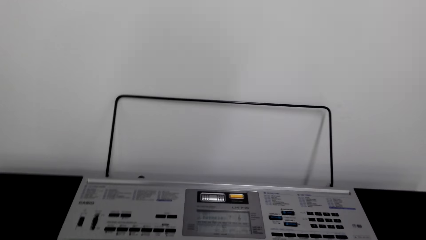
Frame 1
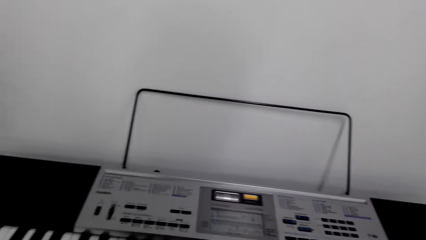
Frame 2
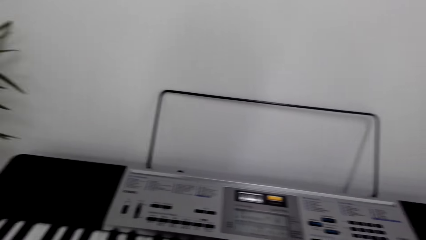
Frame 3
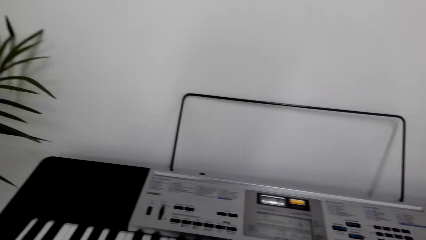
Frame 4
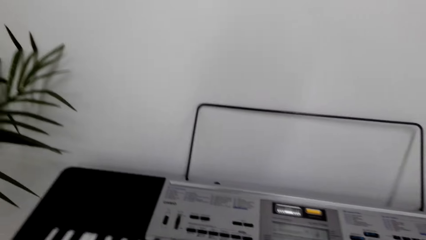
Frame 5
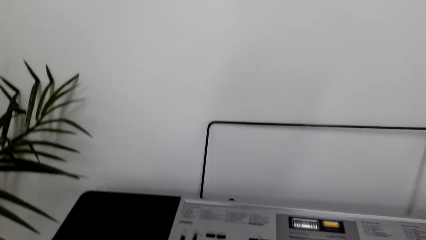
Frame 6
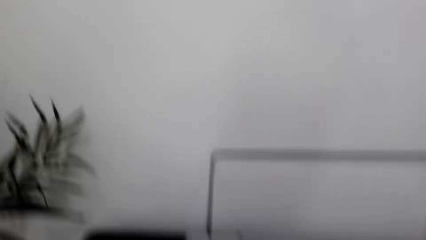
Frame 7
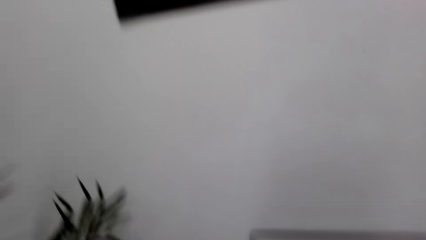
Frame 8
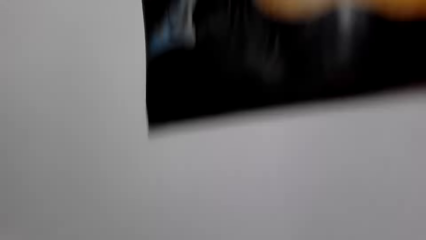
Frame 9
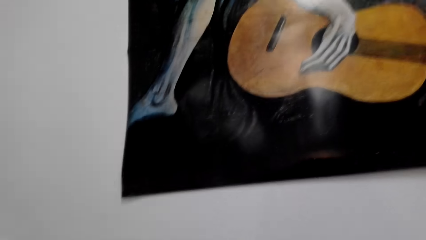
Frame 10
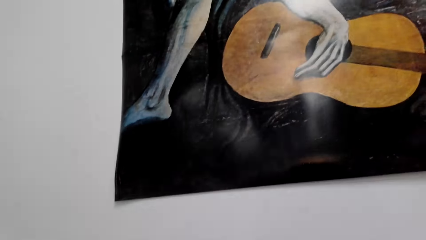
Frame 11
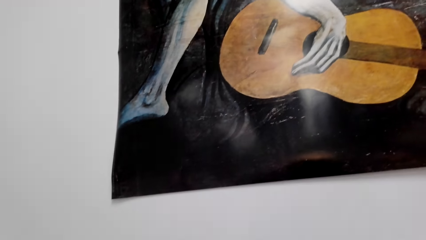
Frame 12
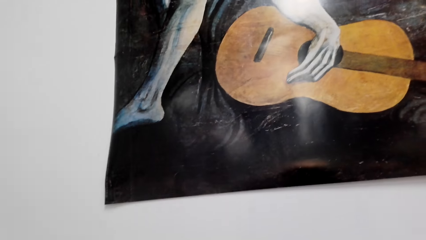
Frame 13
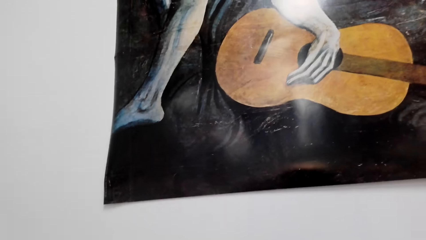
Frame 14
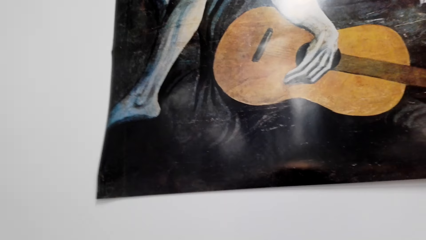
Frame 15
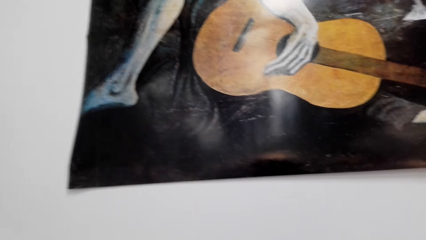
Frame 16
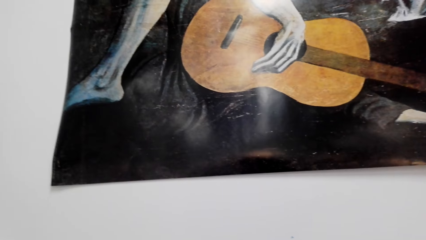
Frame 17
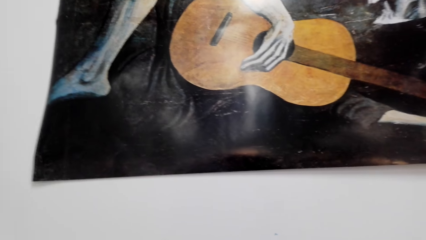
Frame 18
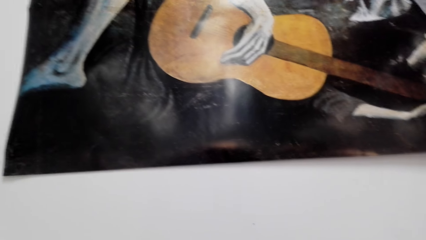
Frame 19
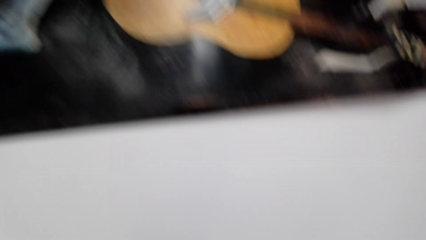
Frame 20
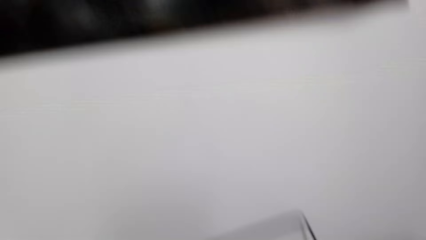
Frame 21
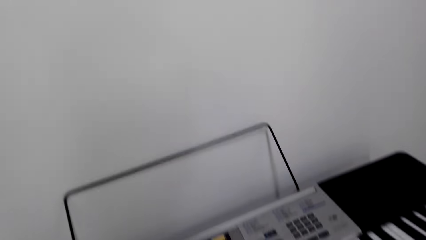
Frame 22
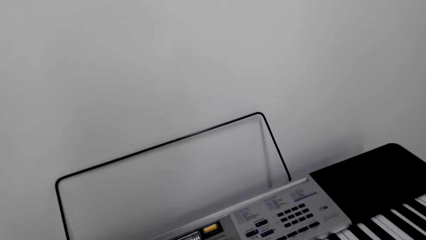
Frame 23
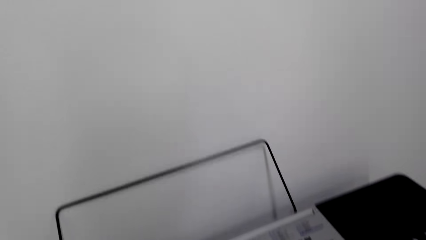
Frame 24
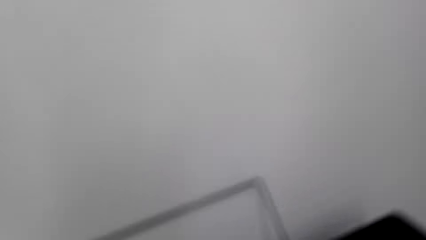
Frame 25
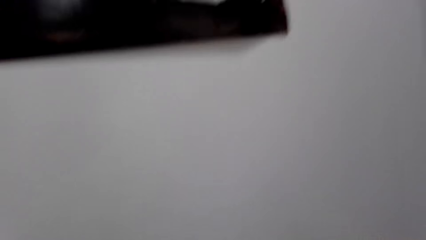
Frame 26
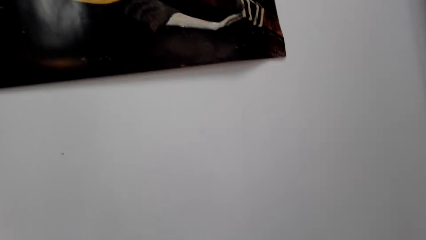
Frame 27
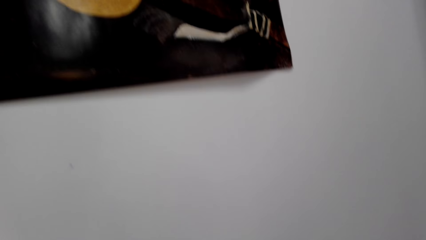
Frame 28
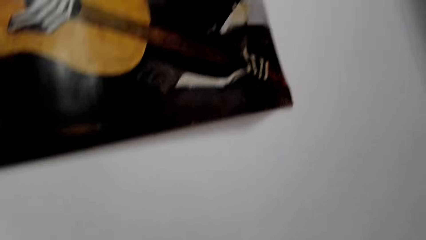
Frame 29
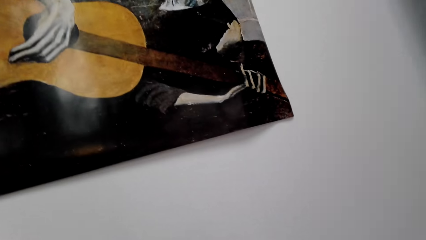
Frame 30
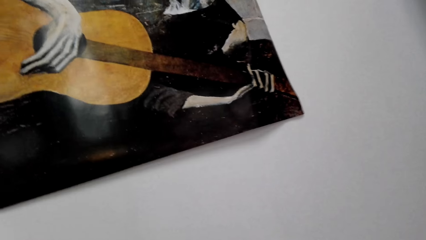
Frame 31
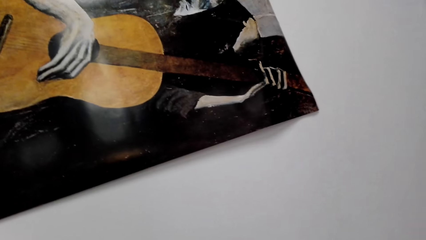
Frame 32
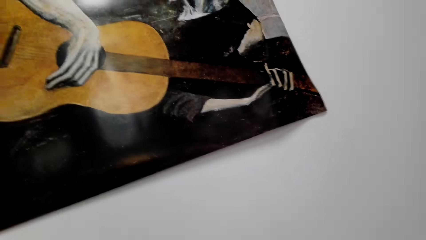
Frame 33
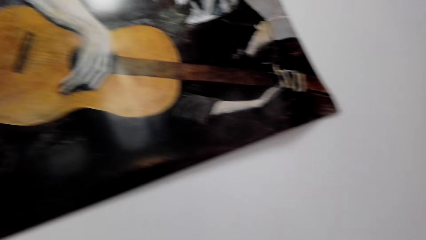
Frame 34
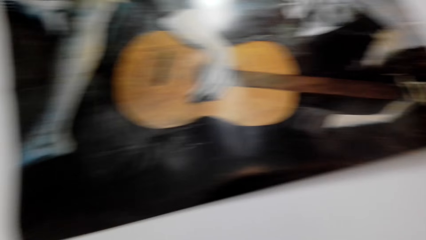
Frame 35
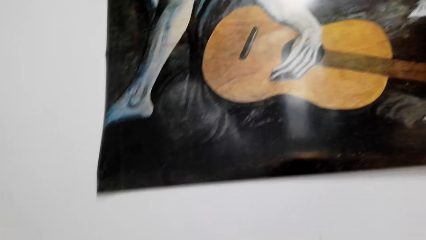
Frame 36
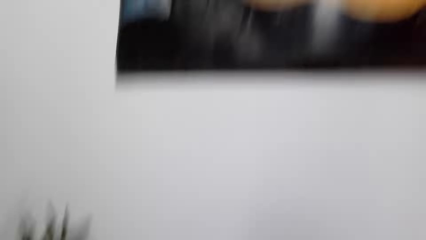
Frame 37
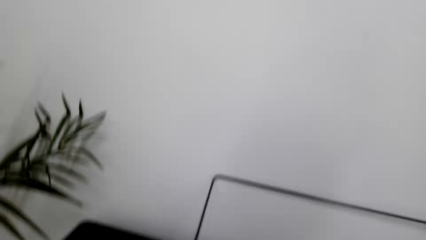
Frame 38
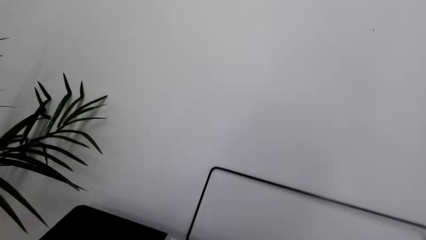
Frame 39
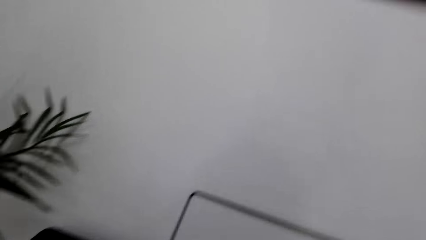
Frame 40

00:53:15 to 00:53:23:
The camera wearer looks around.

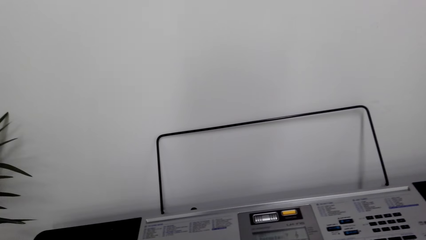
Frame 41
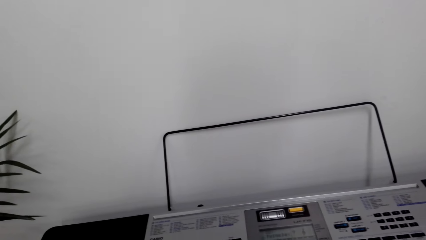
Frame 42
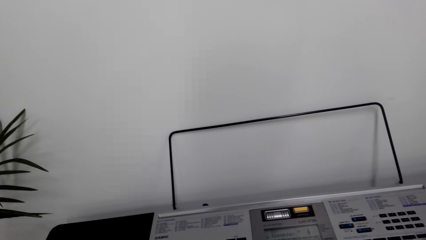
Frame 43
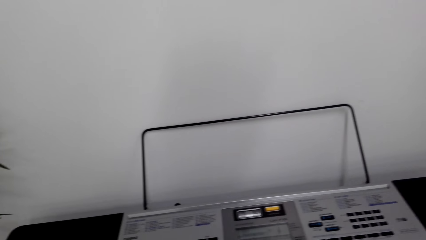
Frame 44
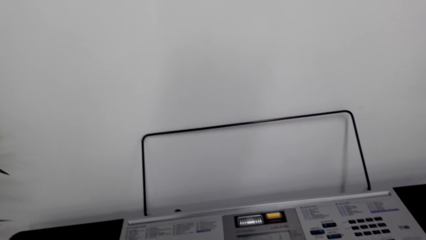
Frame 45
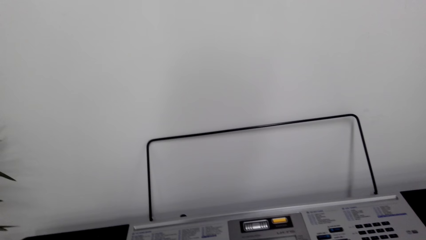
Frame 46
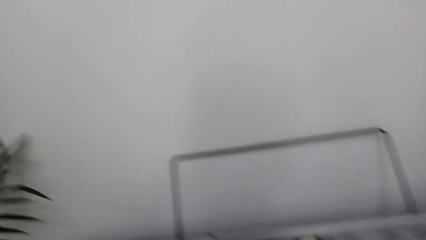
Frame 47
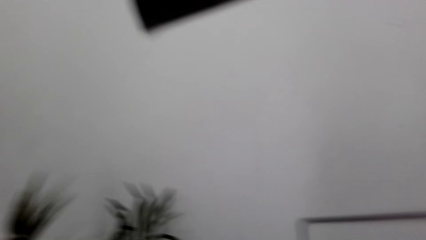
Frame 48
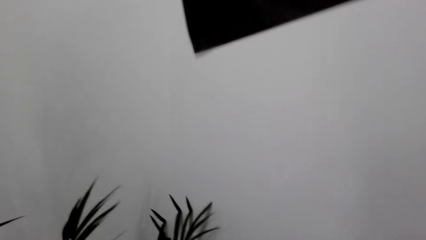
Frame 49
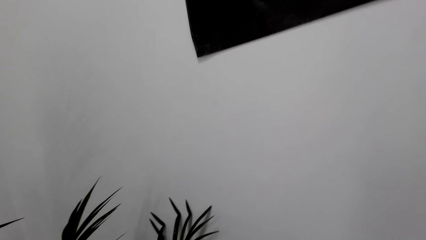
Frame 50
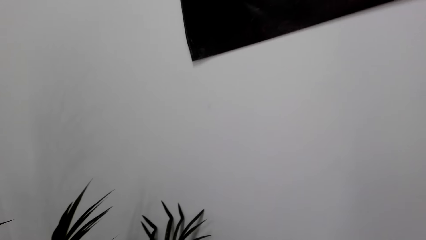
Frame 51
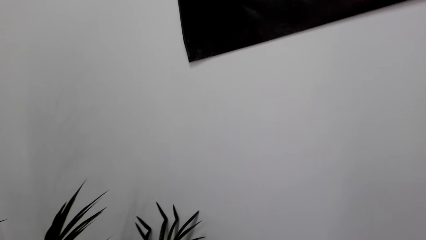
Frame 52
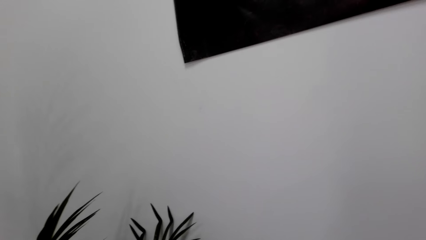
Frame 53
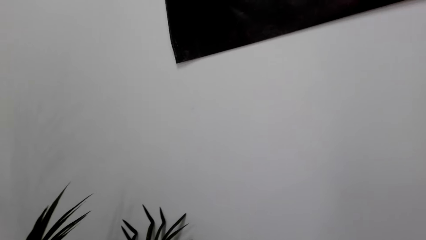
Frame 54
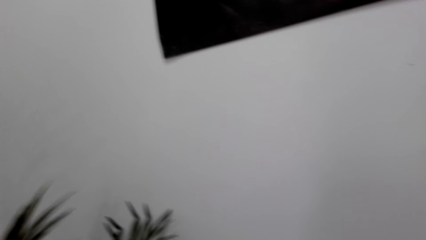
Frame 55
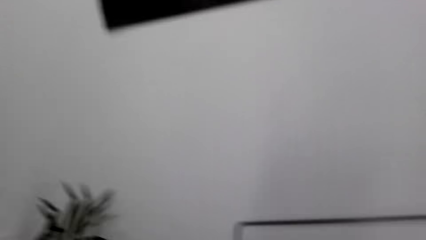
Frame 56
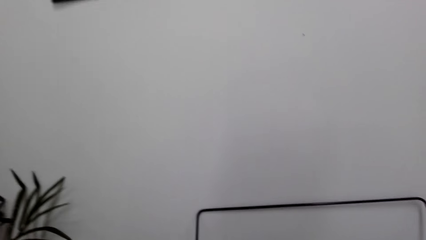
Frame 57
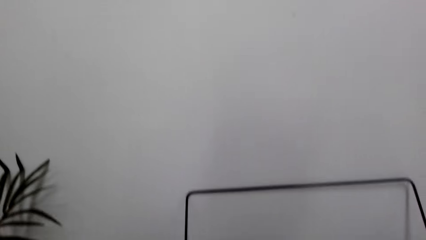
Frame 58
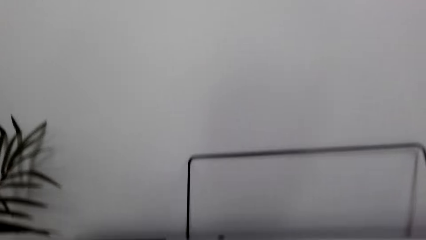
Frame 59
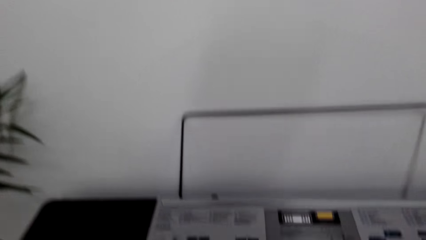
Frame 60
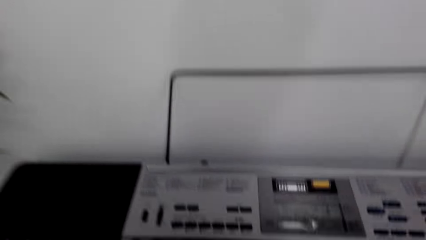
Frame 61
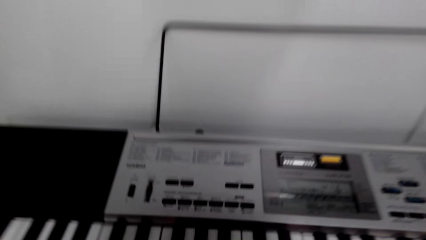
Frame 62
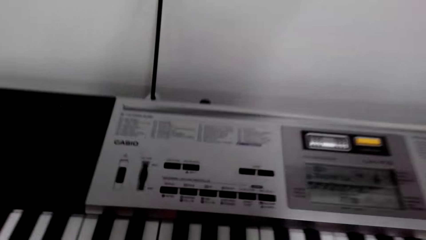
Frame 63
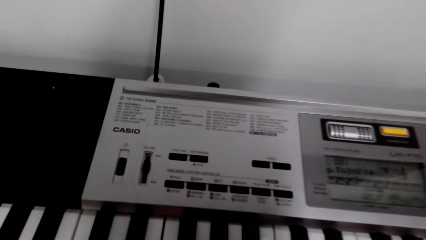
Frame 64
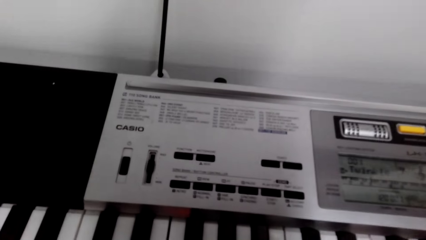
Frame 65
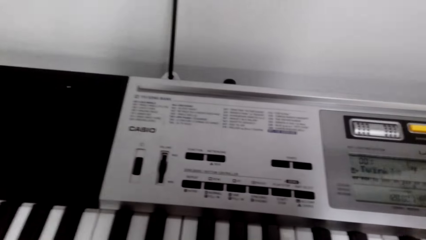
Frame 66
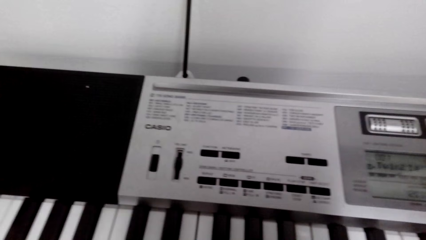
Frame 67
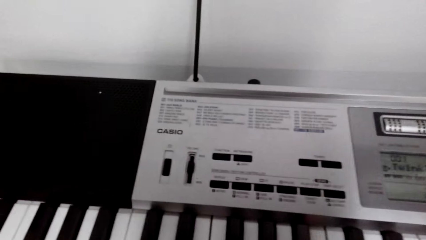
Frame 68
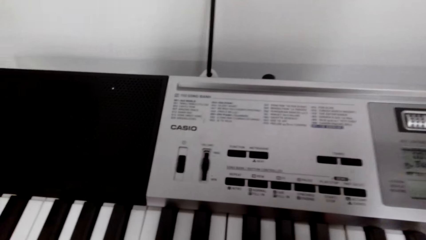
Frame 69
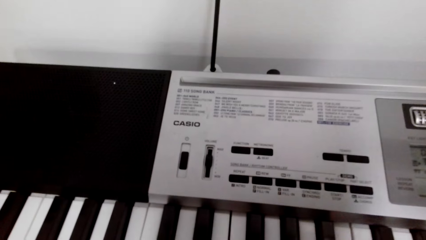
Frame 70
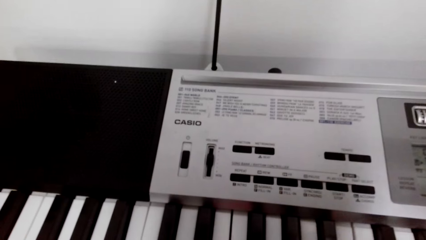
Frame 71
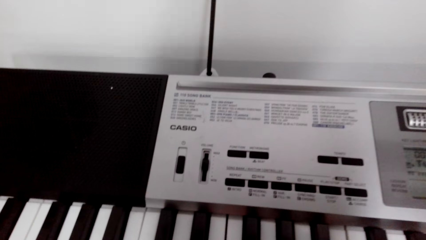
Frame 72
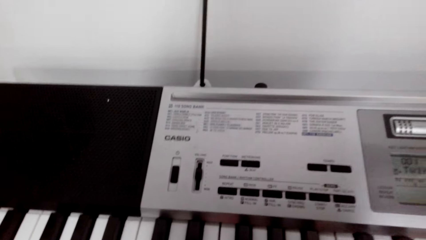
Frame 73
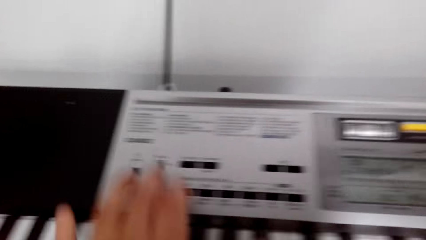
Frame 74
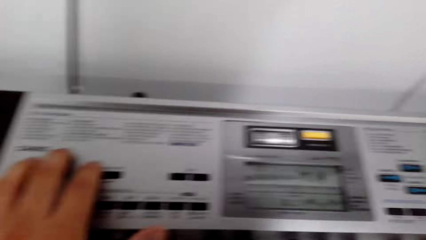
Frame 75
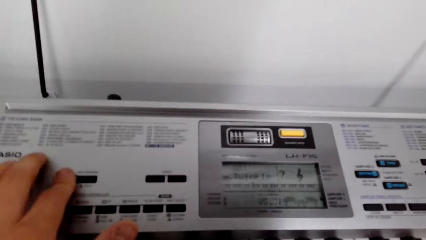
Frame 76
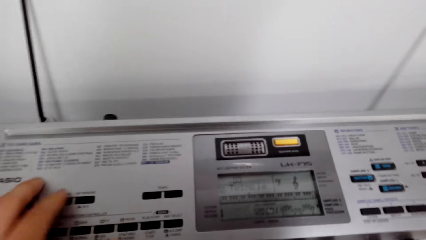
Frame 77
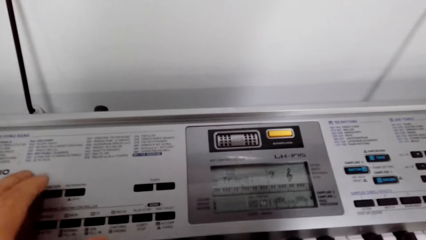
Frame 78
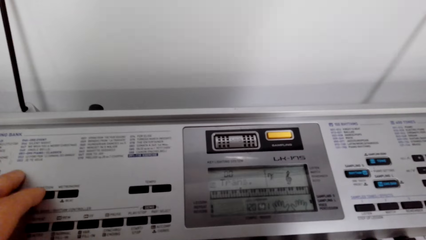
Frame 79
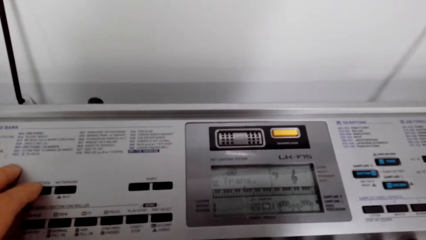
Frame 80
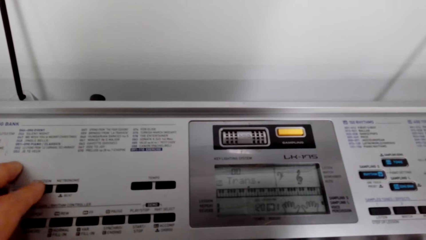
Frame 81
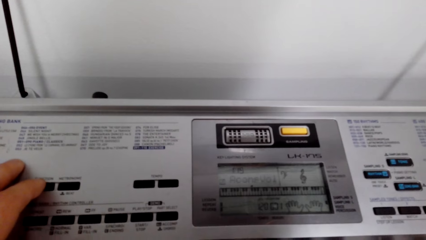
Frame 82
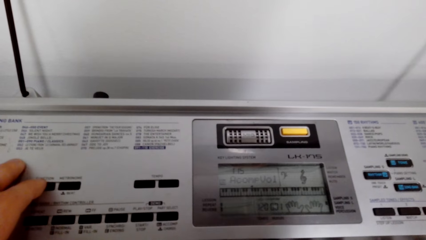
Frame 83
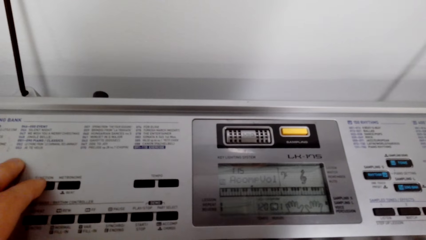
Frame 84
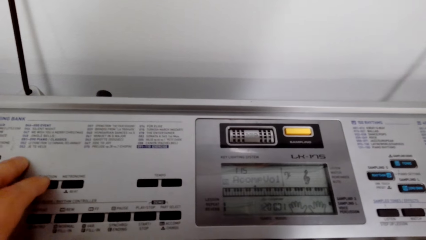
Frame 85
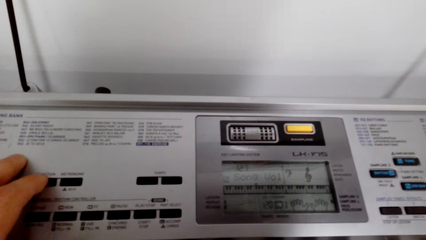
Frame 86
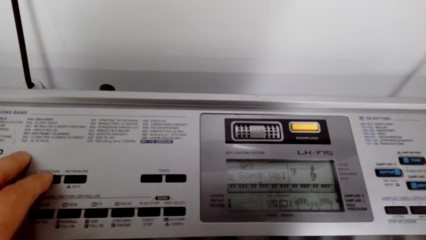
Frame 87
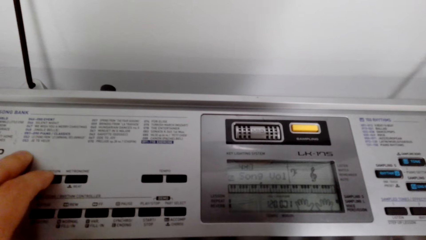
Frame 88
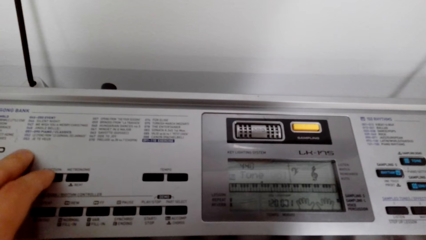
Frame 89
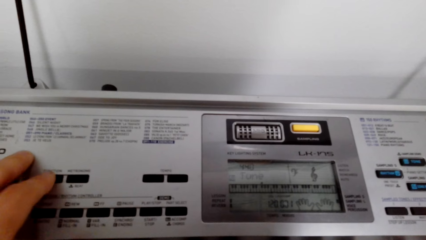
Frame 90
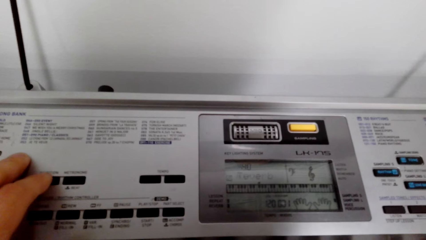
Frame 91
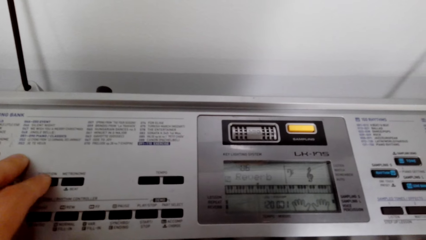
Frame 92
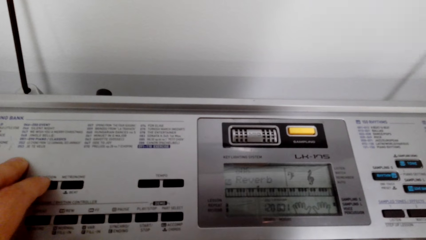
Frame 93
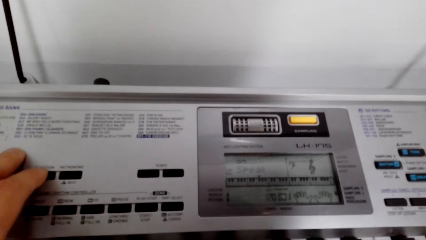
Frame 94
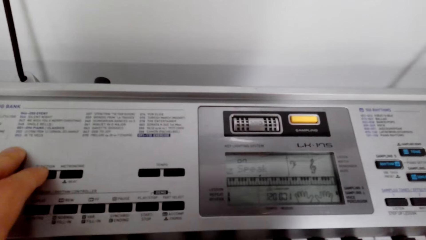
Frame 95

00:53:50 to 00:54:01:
The camera wearer looks around. They operate the phone. They press on the keyboard.
